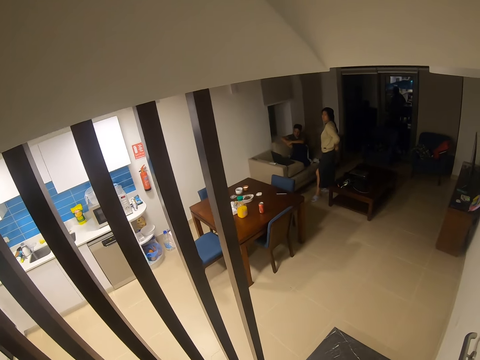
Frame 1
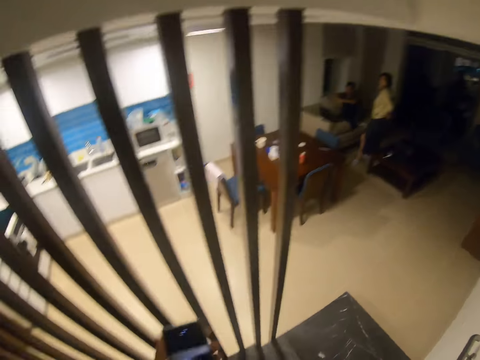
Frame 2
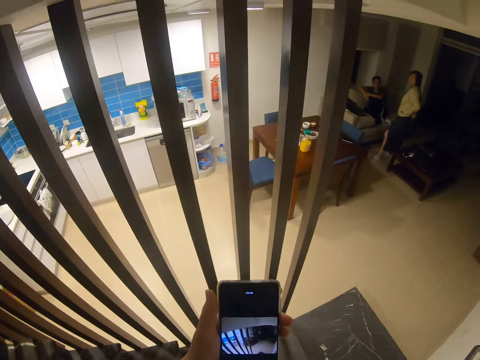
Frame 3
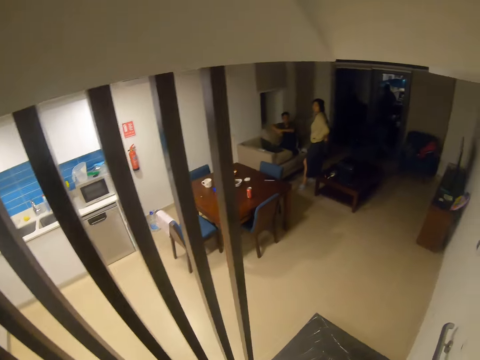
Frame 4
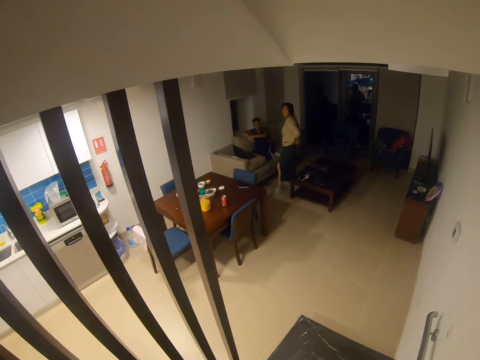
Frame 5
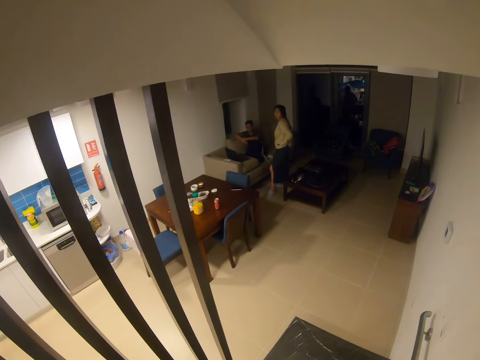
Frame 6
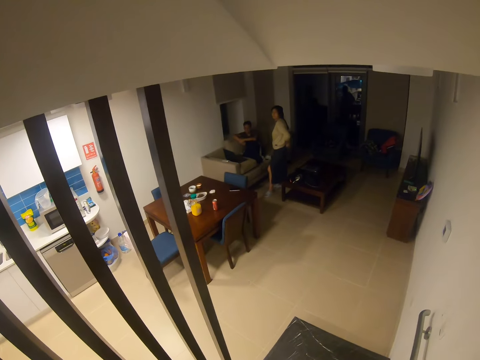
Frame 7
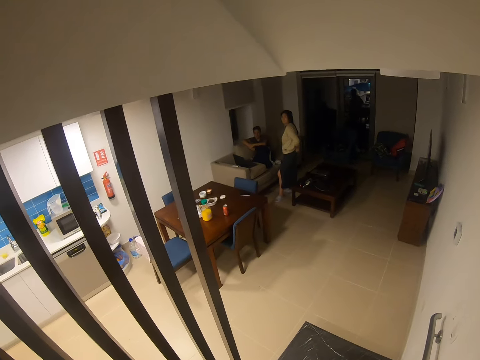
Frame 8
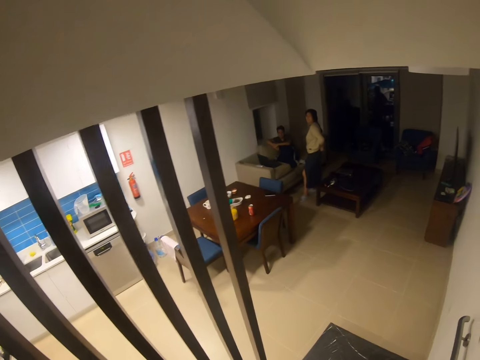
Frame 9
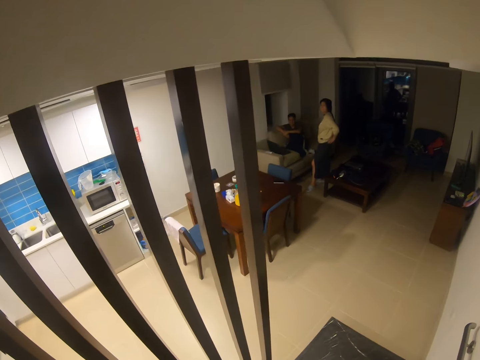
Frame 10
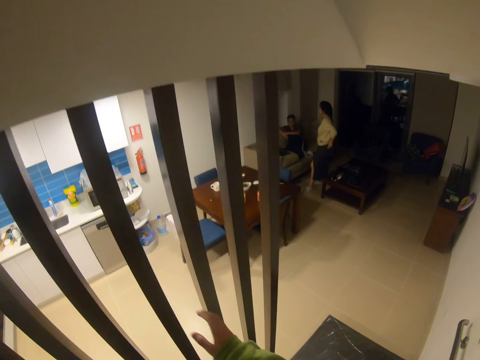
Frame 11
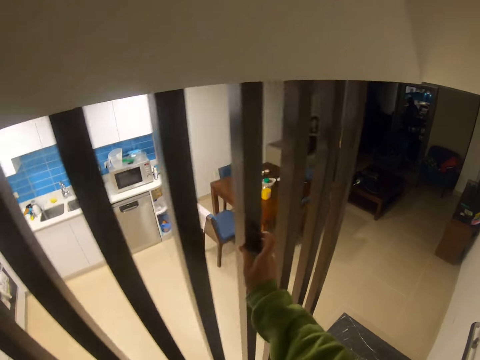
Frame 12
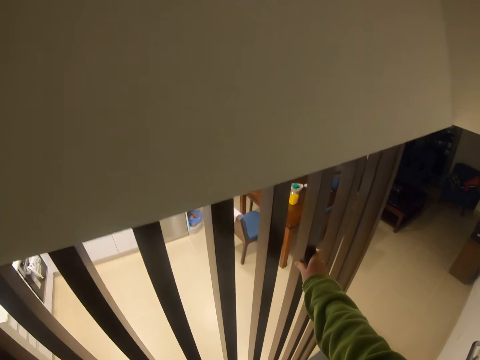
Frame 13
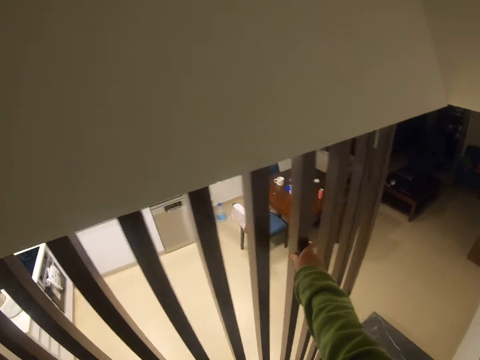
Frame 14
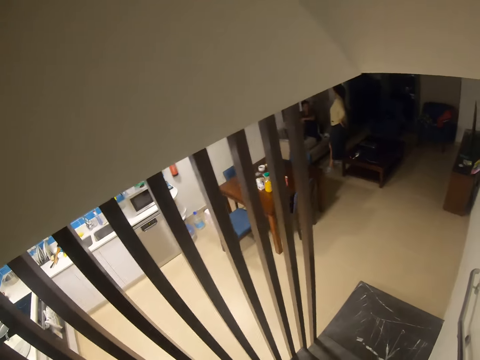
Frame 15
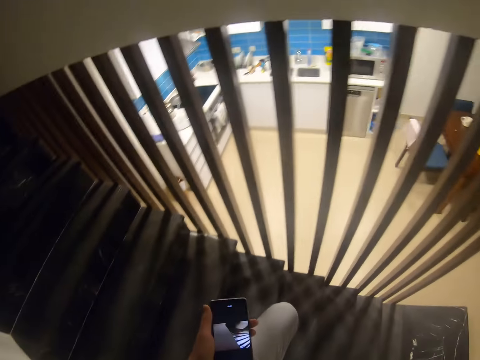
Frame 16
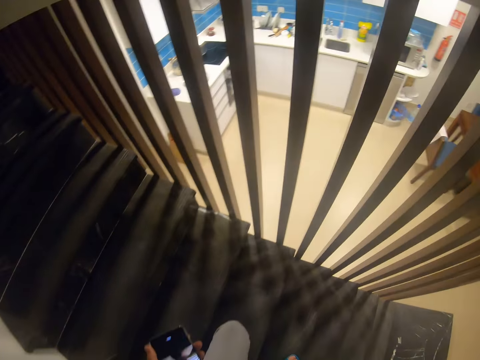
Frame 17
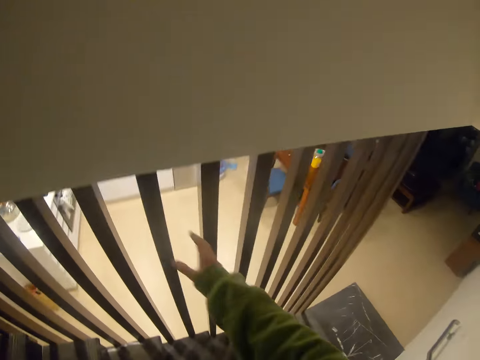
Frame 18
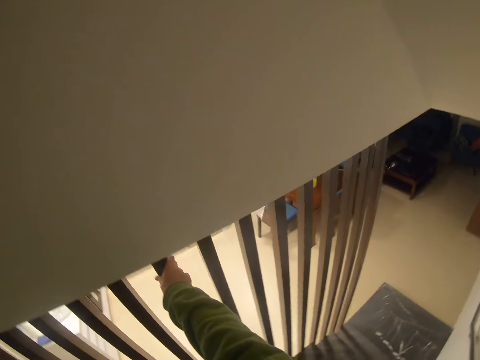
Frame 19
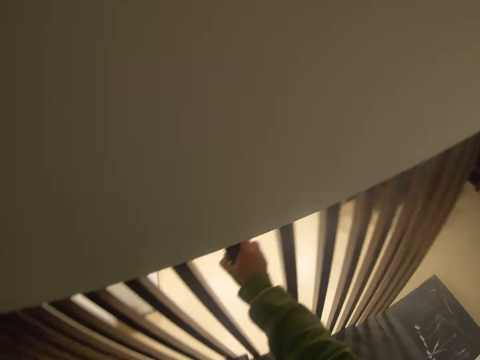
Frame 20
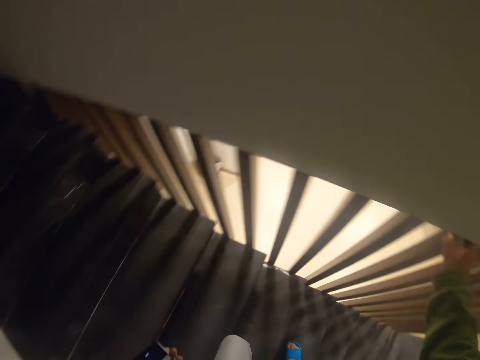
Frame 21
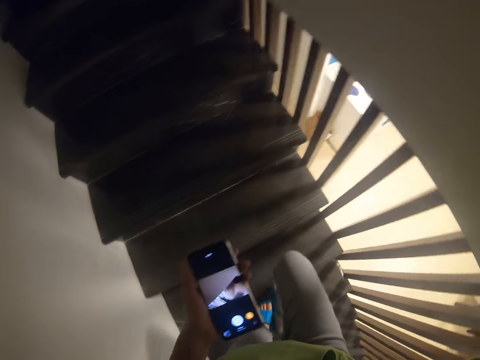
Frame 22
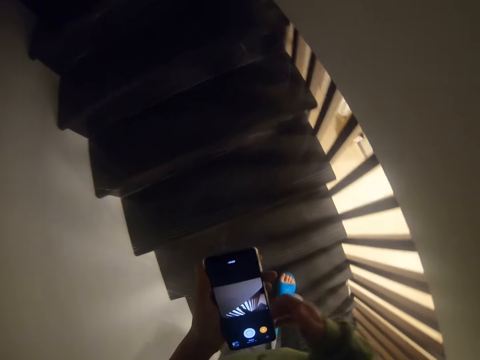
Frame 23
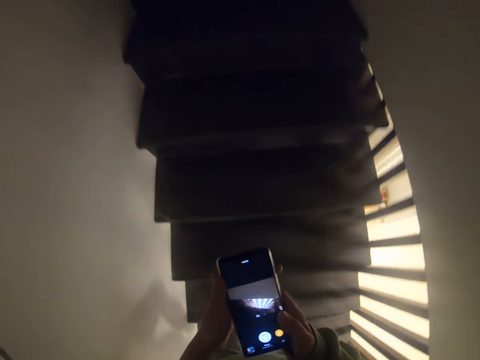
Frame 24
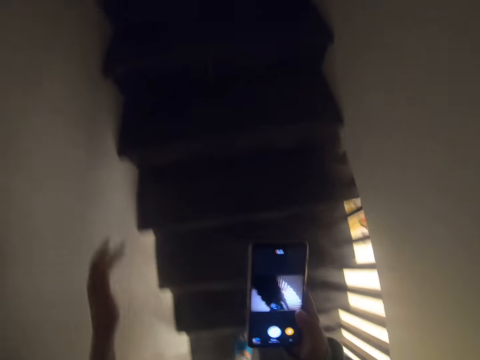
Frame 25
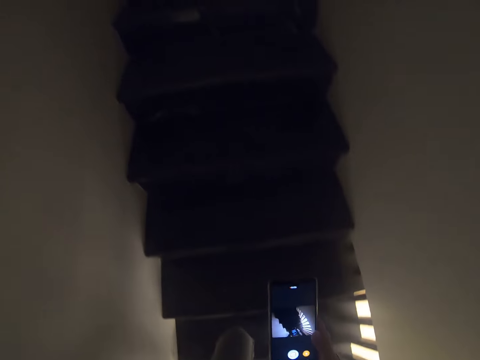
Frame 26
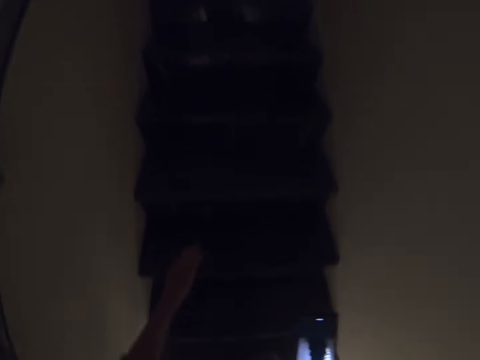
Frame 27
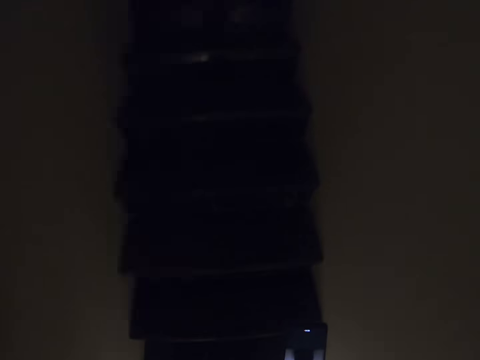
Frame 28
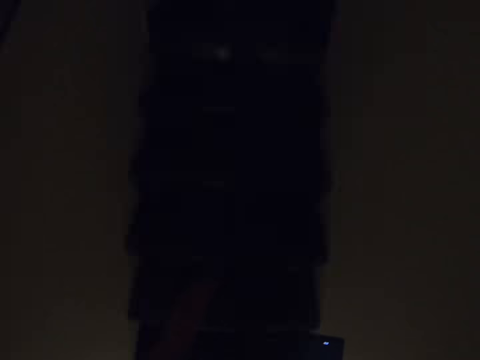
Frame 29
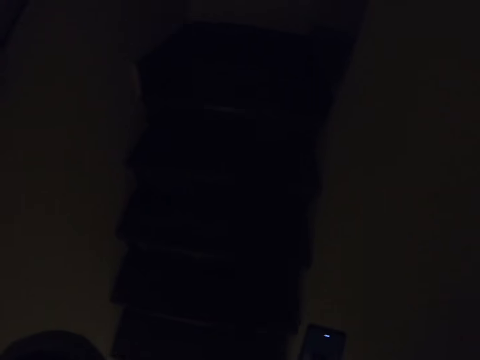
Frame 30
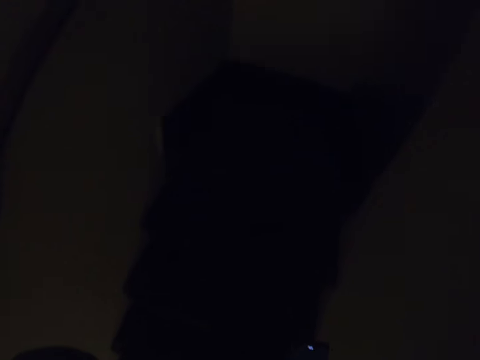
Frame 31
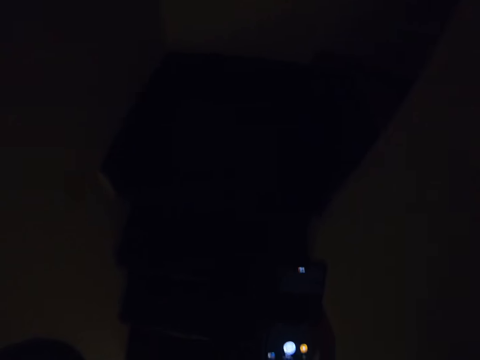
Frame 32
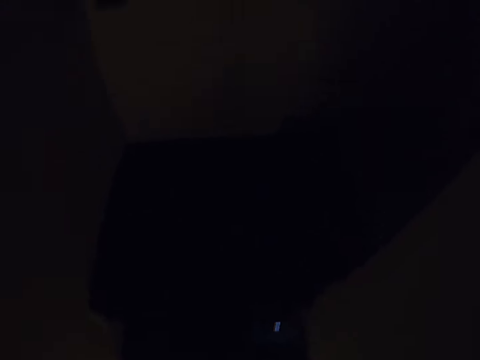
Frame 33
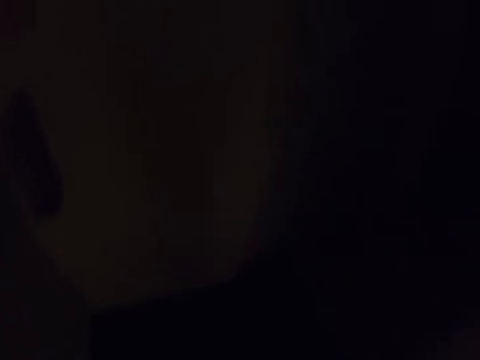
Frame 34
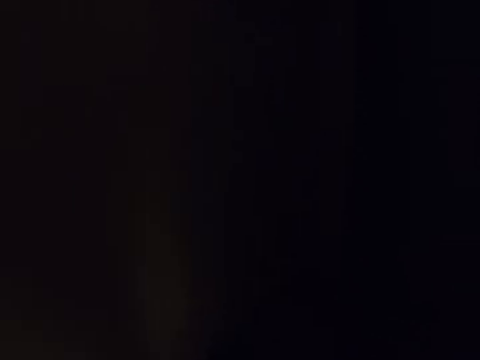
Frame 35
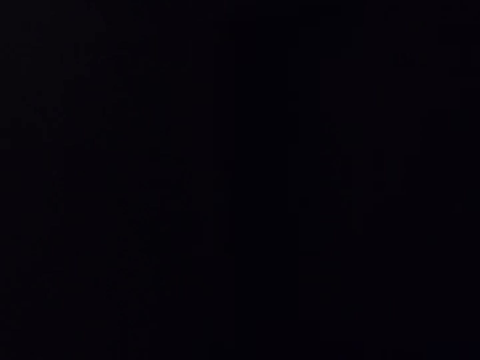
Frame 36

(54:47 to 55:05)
The camera wearer looks at the phone. They talk to a girl. They touch the rail. They look at the phone. They touch the rail. They walk up the stairs. They hold the phone. They operate her phone. They climb the stairs.
